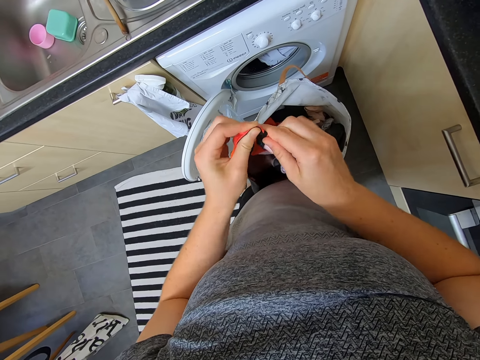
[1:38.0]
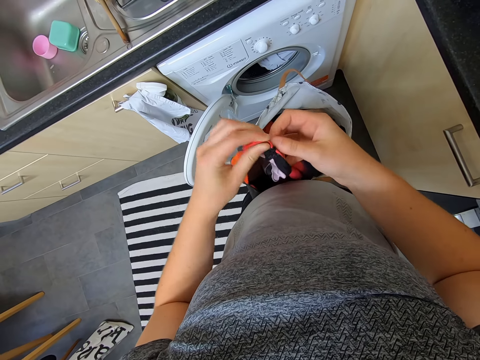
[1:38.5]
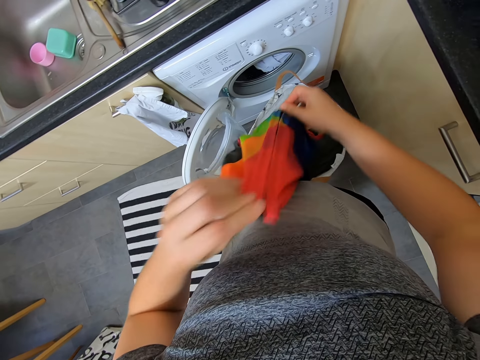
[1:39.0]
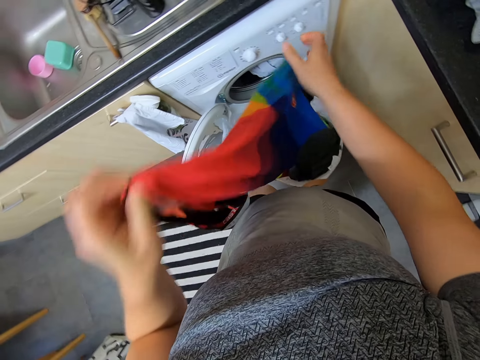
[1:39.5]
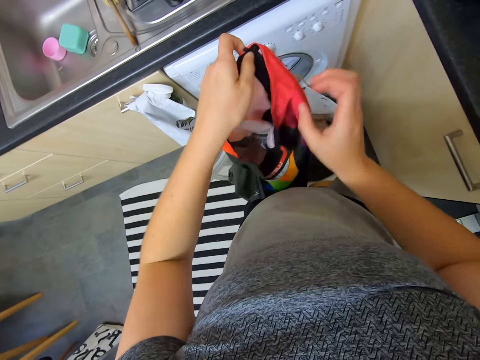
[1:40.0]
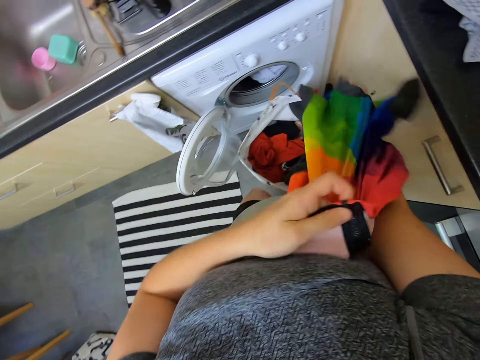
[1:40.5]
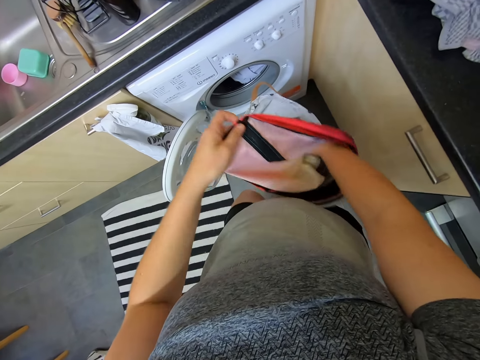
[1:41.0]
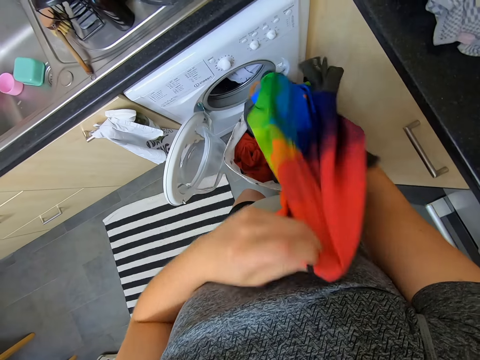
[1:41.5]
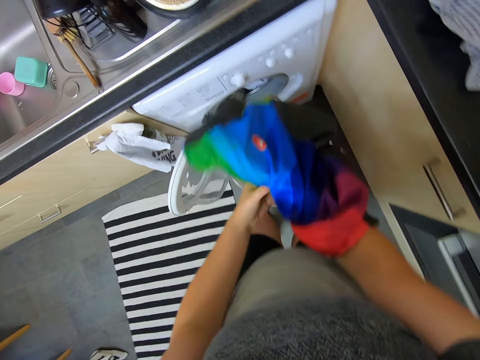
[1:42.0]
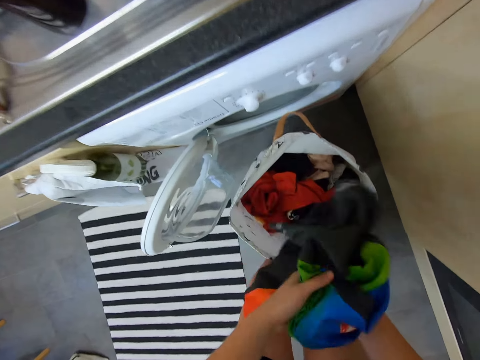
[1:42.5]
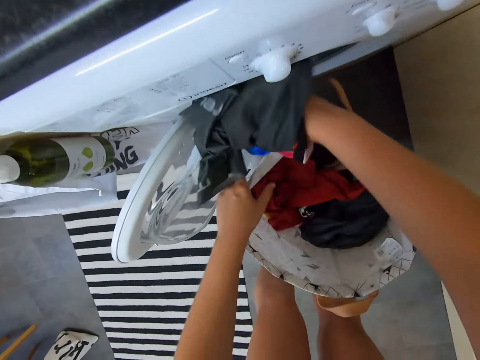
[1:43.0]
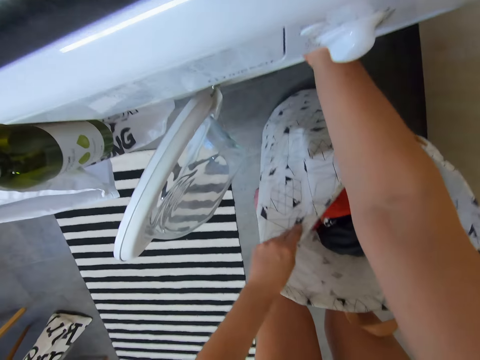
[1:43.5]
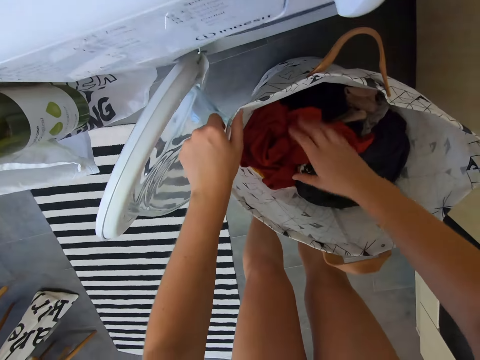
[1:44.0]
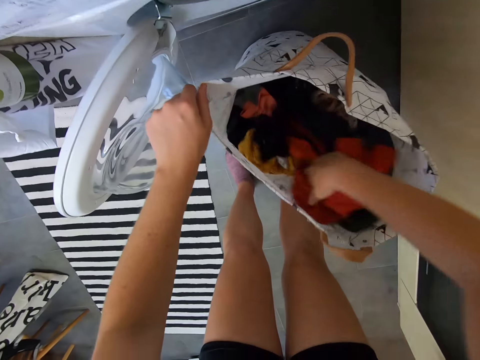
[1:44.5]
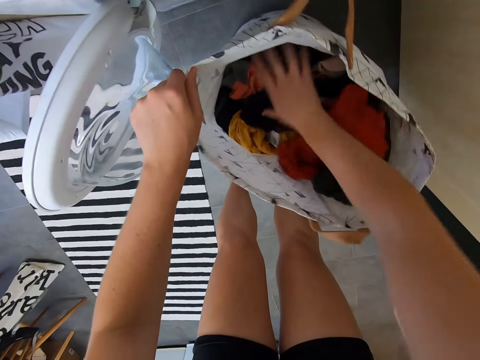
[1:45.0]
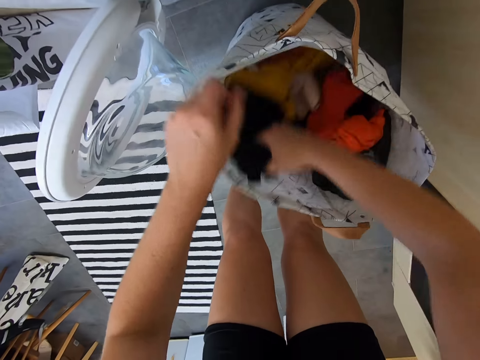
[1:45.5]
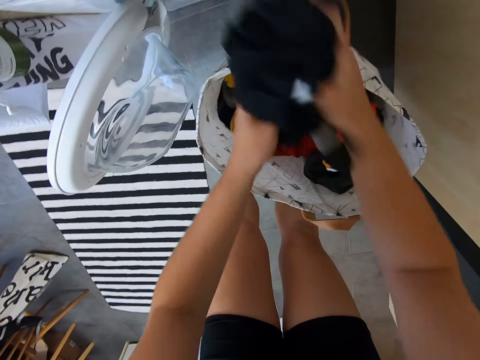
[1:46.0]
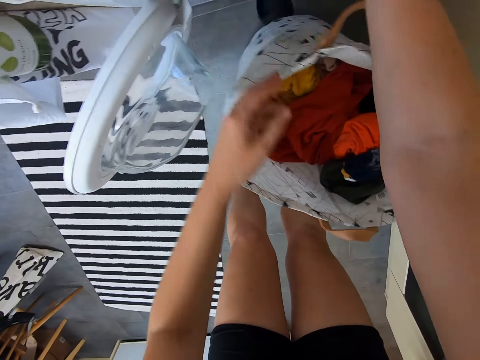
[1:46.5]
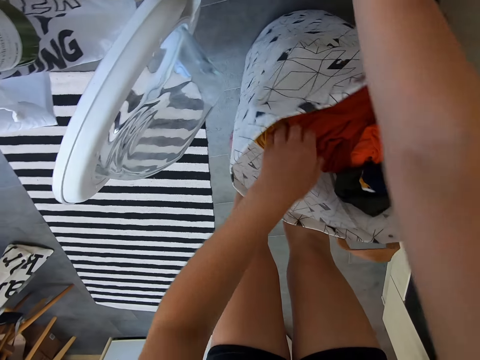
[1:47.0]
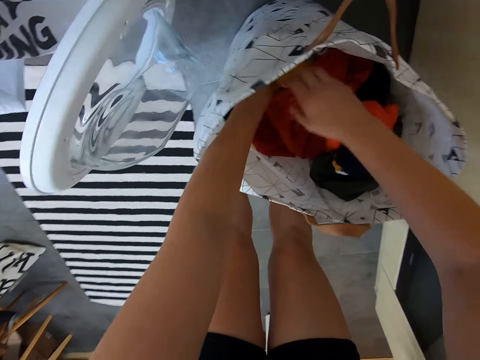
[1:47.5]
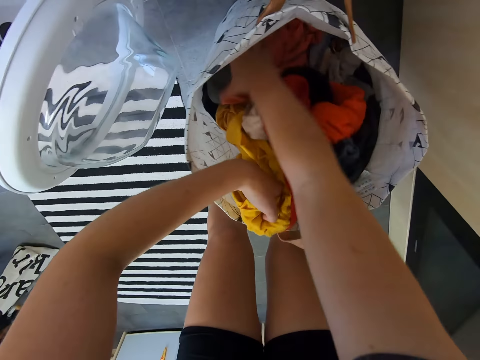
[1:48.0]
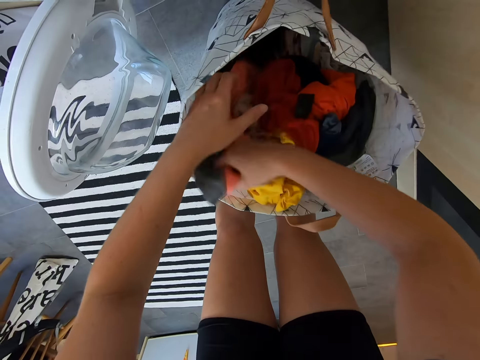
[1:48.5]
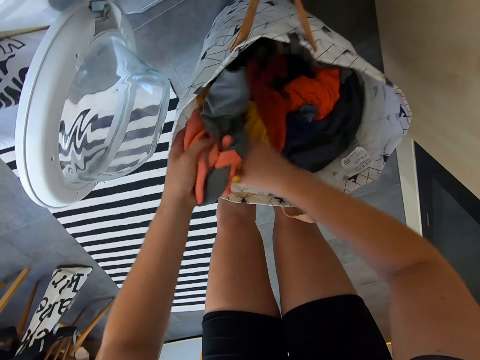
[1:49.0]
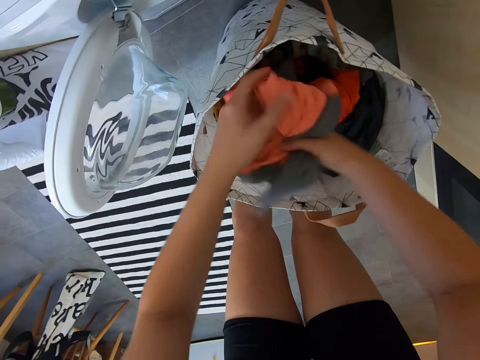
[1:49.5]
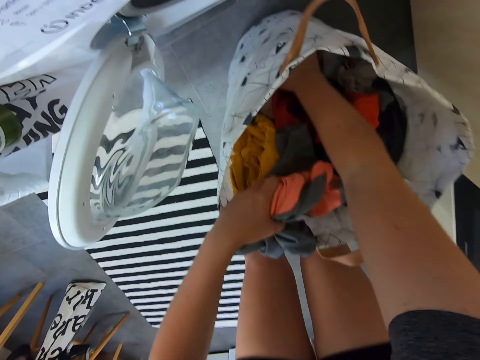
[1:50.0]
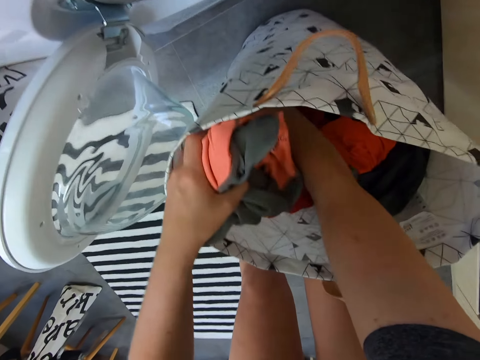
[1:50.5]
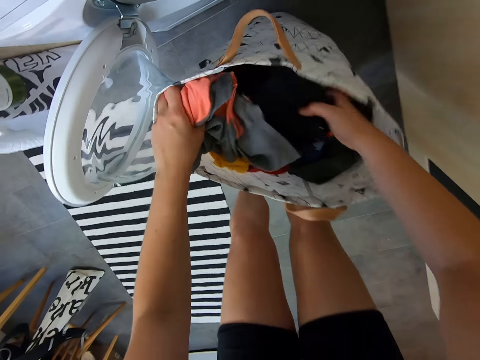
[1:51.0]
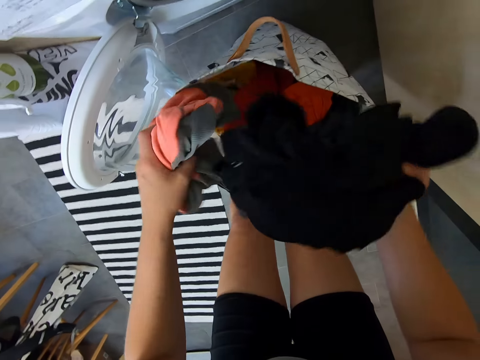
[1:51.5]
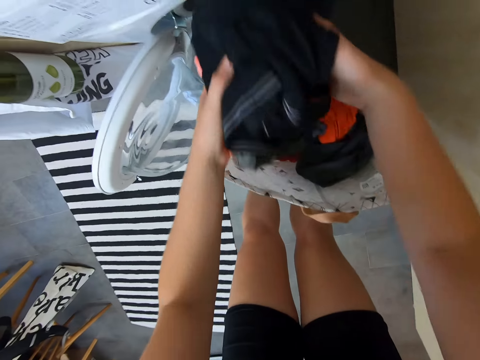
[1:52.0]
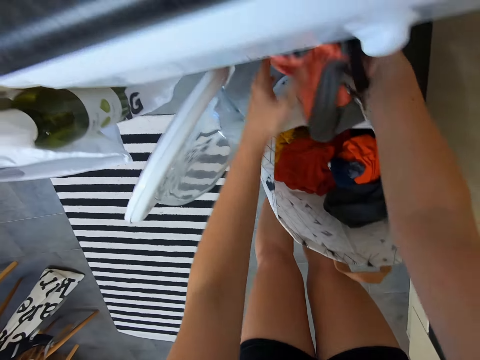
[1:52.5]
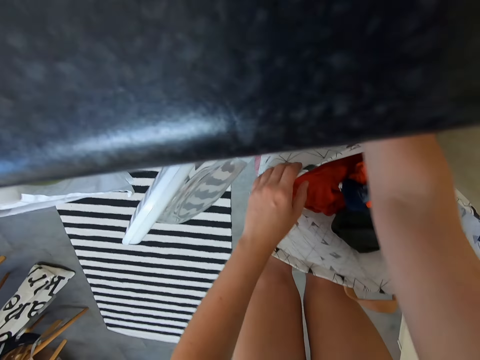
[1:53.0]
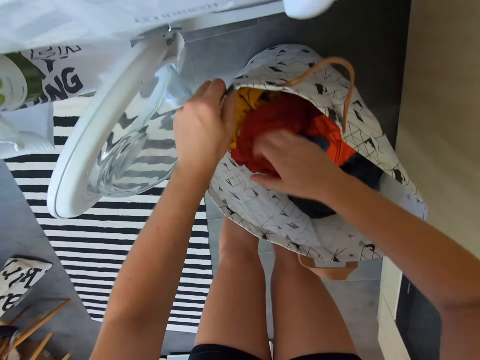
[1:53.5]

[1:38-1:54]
The camera wearer zips the cloth. They put the right hand in the cloth. They put the cloth in the washing machine, move the cloths in the washing machine and take a cloth from the bag. They put the cloth in the washing machine. They move a cloth in the fabric bag. They take a cloth from the bag. They fold the cloth on the hands. They take a cloth. They put the cloths together. They put the cloths in the washing machine.

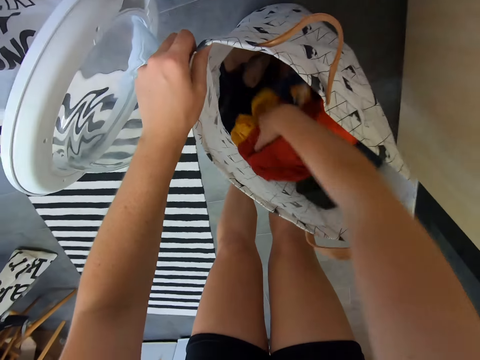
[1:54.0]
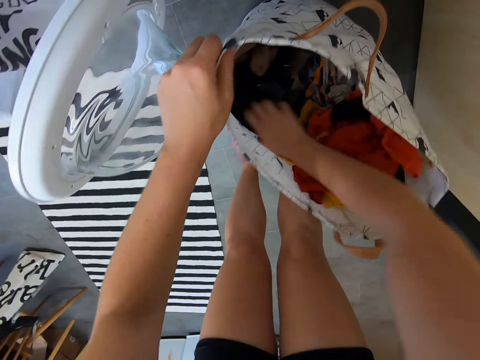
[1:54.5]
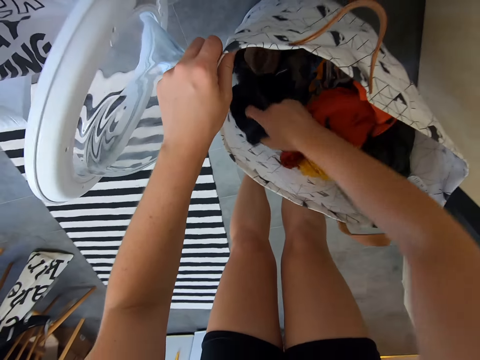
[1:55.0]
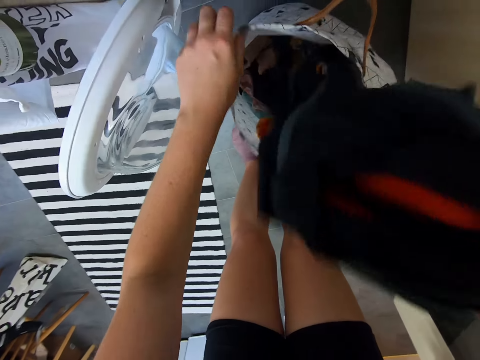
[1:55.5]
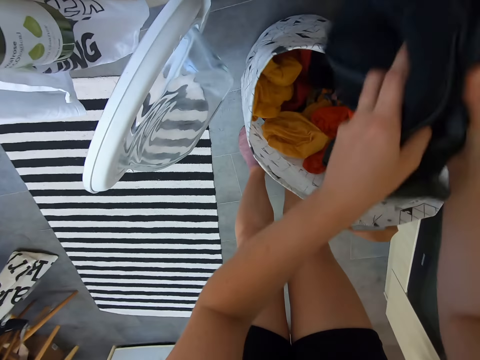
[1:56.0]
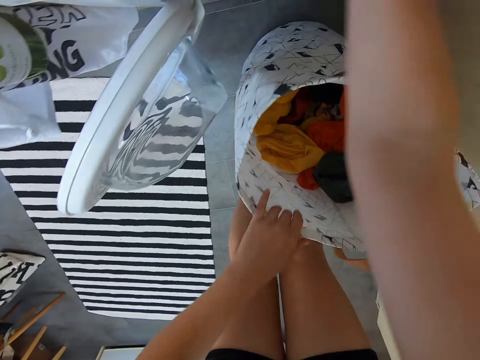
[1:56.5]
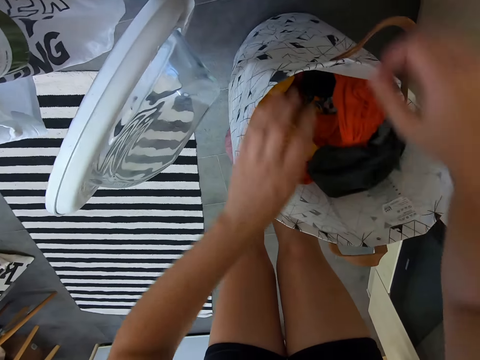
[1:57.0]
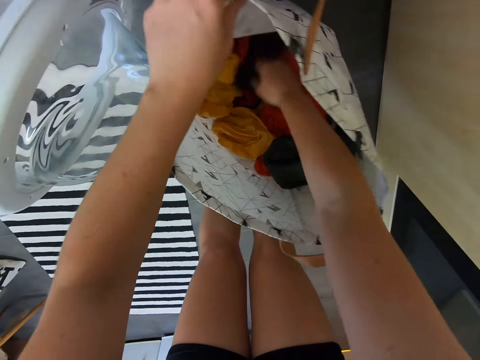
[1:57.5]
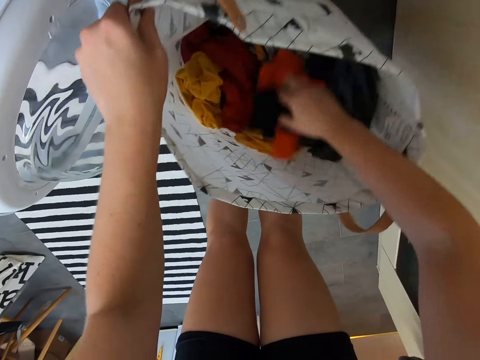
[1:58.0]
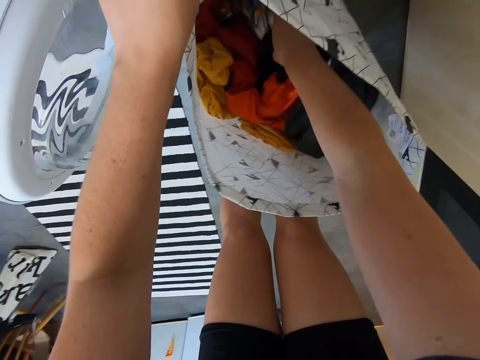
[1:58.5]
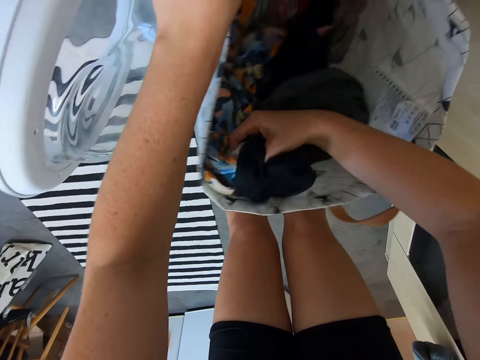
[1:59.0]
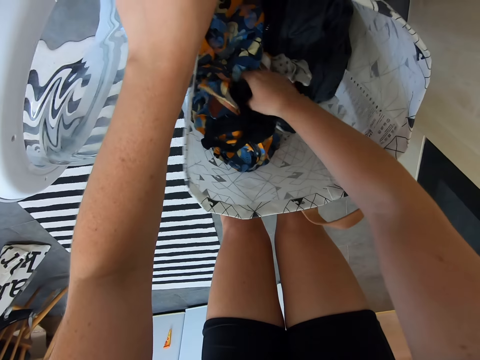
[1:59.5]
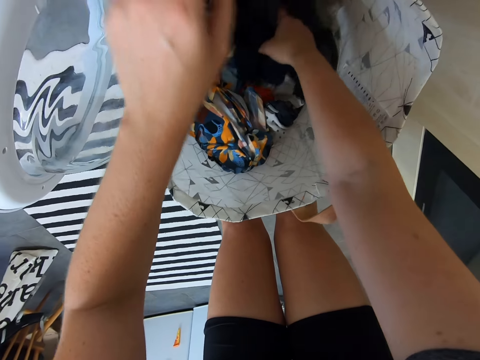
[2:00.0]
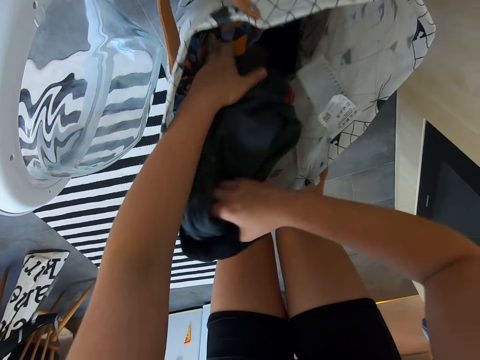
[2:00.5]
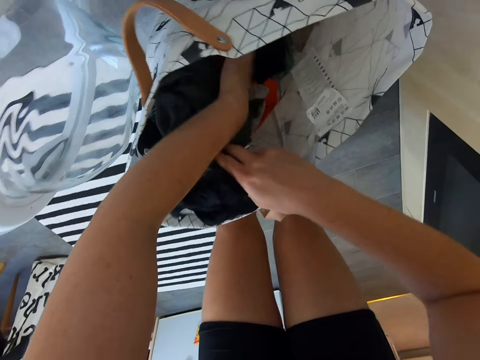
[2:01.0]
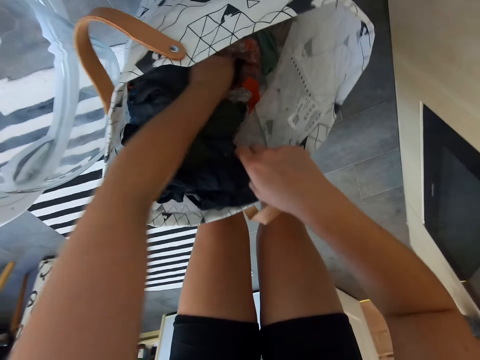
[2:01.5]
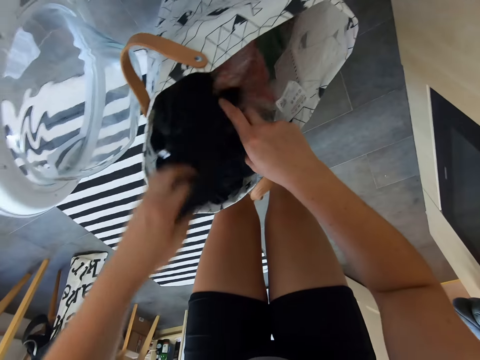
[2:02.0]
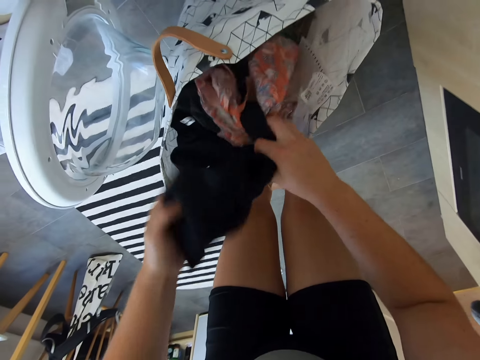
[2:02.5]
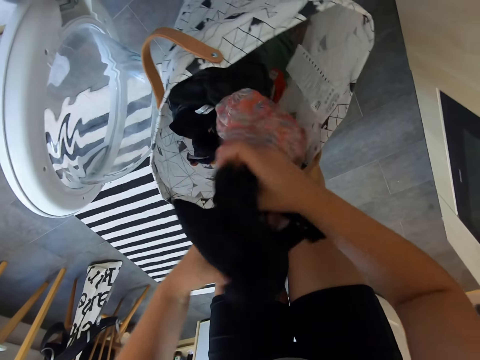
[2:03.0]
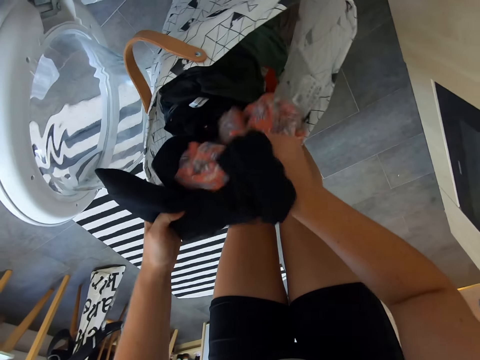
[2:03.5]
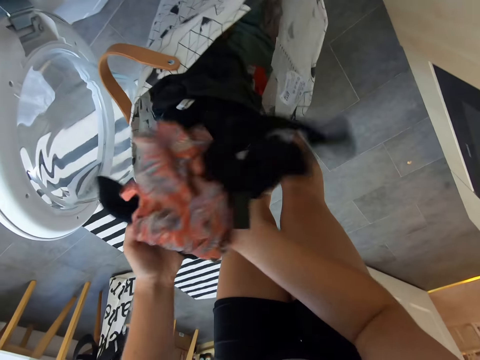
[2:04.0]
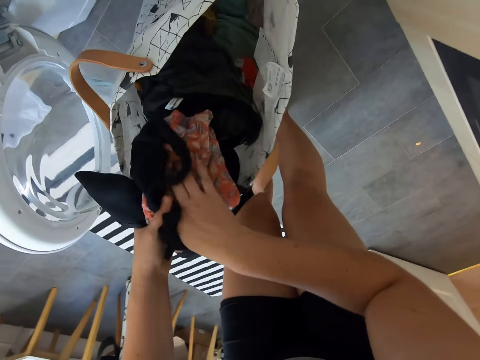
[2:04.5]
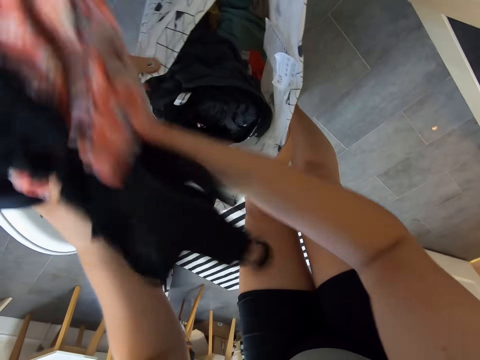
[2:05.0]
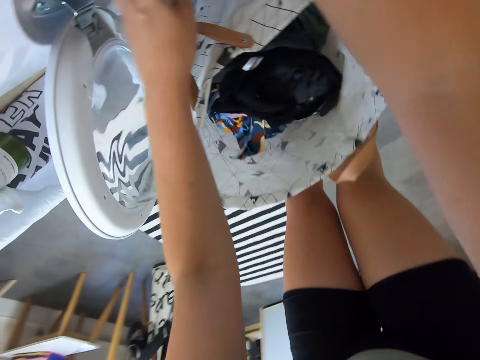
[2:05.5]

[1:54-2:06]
The camera wearer moves the cloths in the fabric bag. They take a cloth from the bag. They put the cloth in the washing machine. They move the cloths. They take a cloth. They fold the cloth on the hands. They put the cloth in the washing machine.
